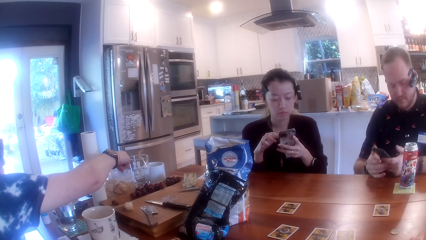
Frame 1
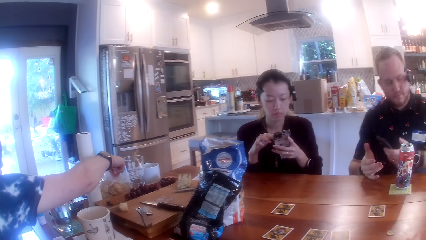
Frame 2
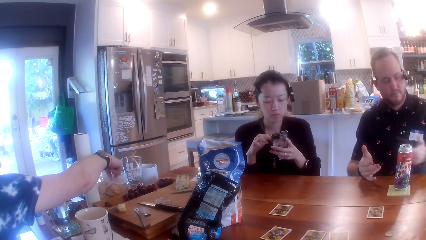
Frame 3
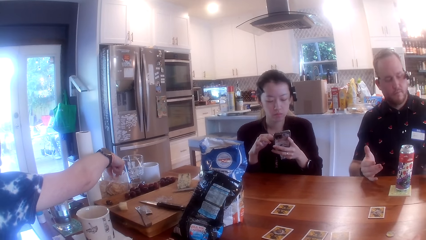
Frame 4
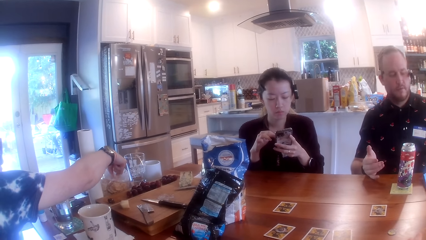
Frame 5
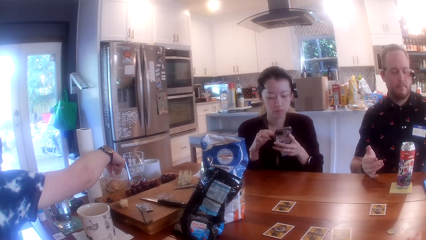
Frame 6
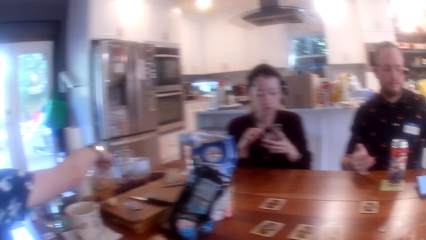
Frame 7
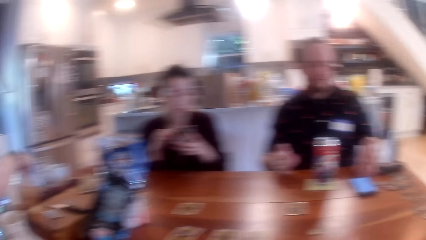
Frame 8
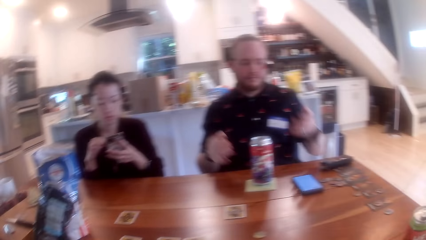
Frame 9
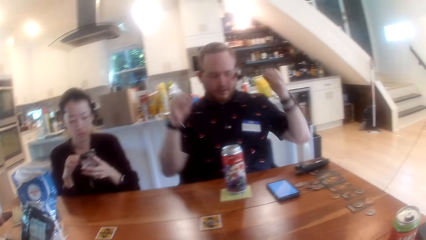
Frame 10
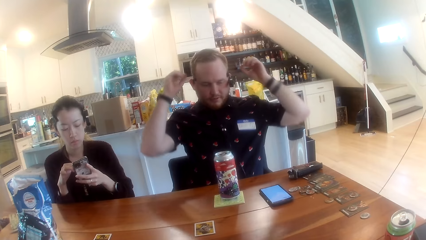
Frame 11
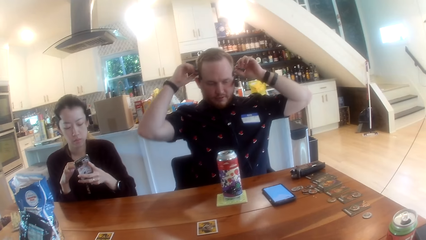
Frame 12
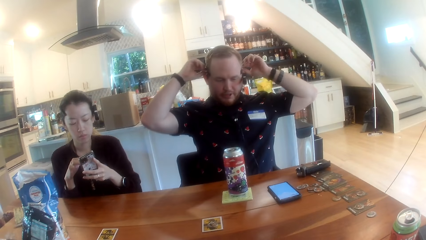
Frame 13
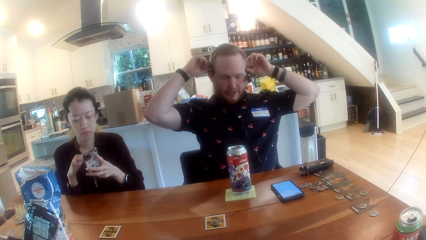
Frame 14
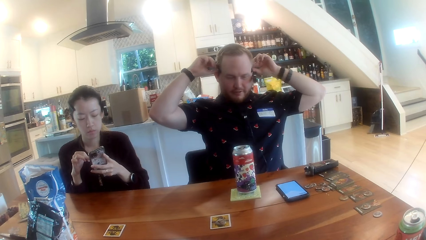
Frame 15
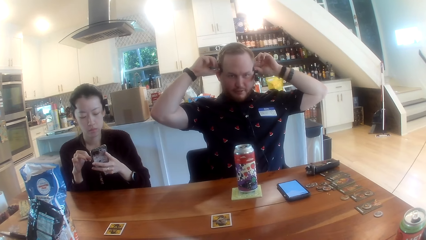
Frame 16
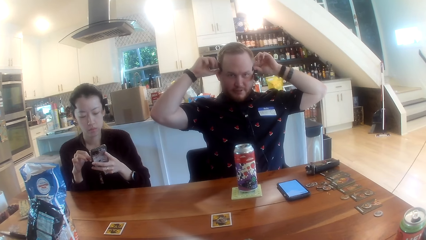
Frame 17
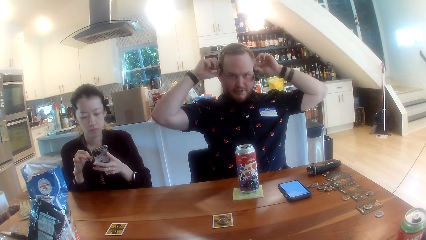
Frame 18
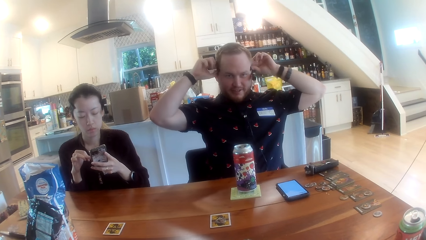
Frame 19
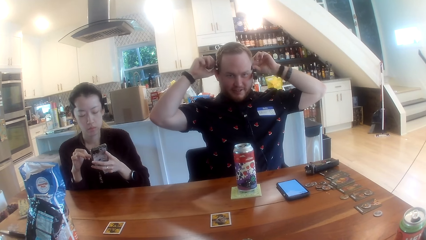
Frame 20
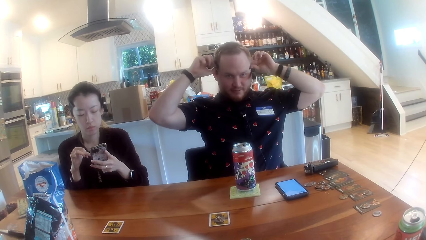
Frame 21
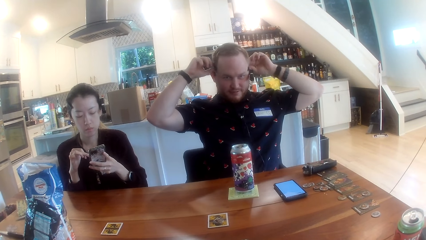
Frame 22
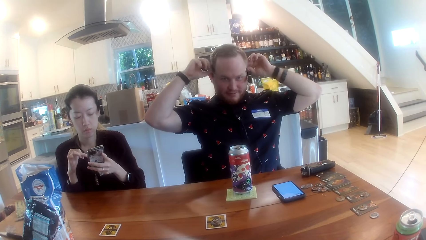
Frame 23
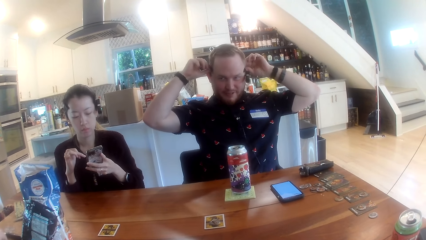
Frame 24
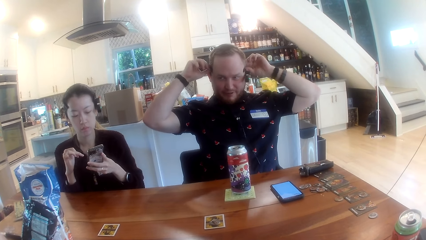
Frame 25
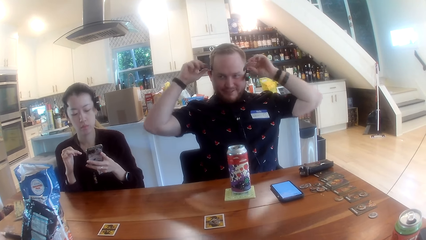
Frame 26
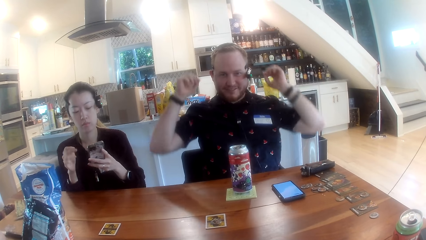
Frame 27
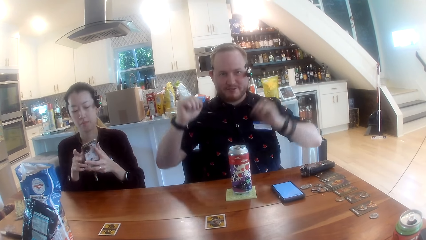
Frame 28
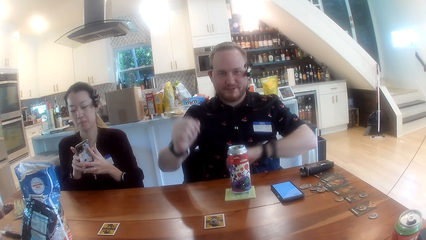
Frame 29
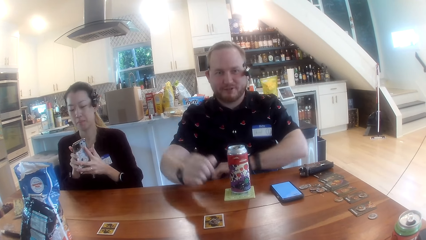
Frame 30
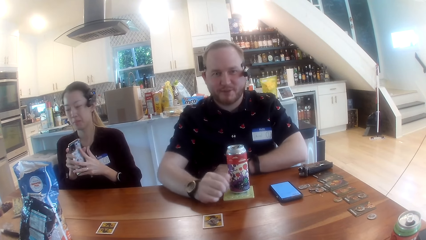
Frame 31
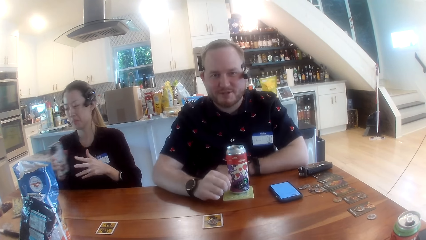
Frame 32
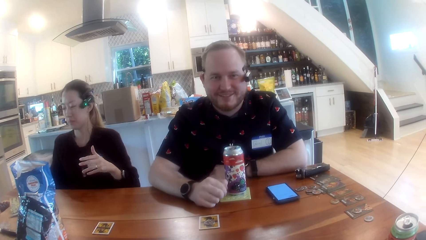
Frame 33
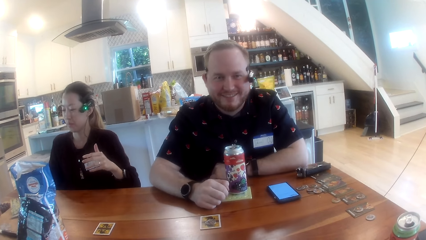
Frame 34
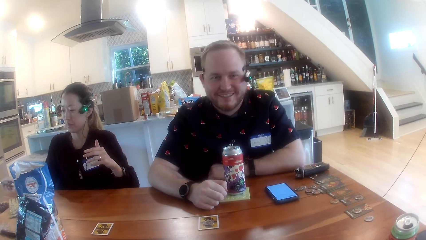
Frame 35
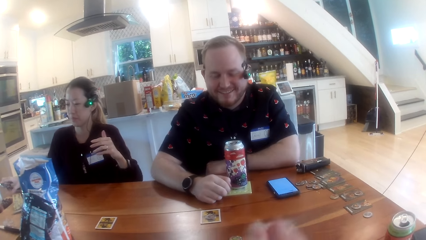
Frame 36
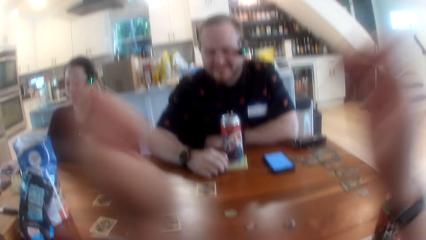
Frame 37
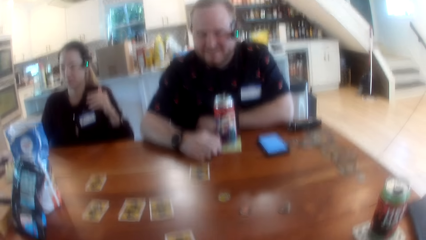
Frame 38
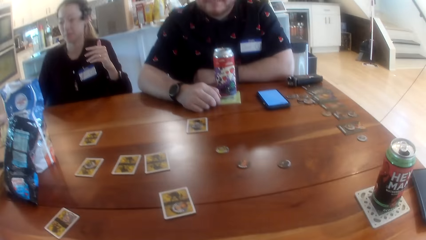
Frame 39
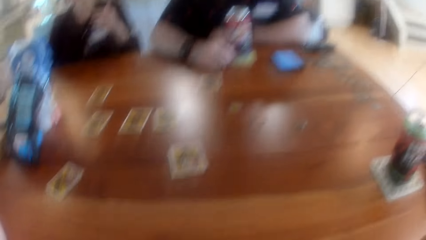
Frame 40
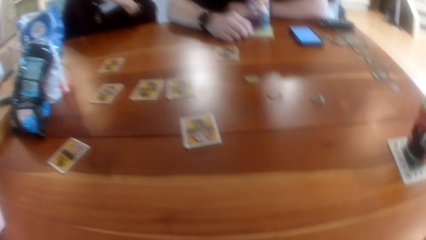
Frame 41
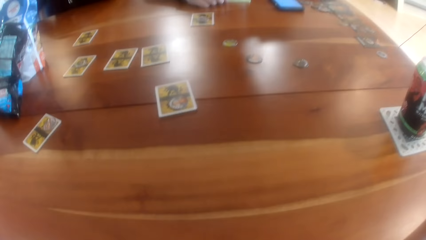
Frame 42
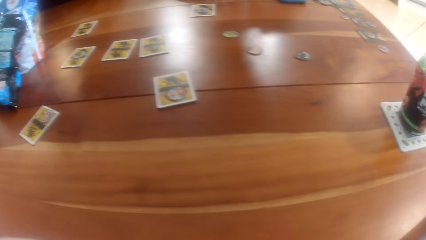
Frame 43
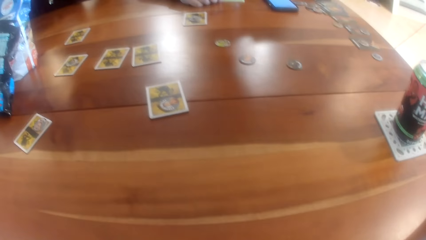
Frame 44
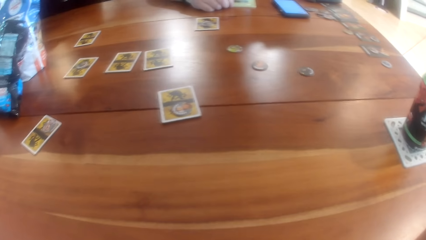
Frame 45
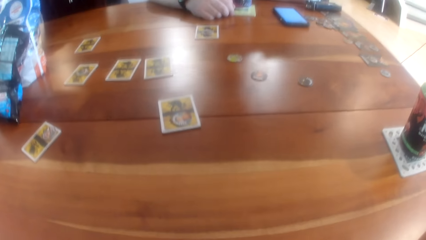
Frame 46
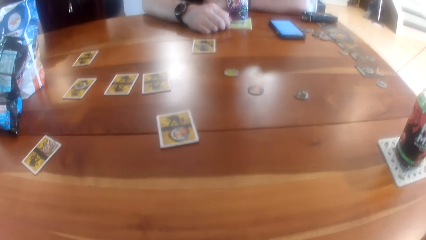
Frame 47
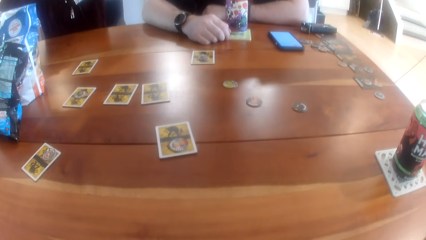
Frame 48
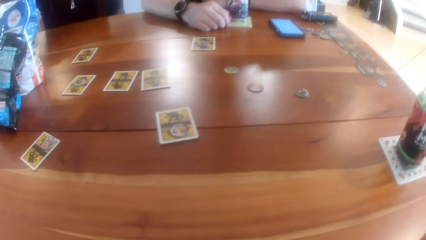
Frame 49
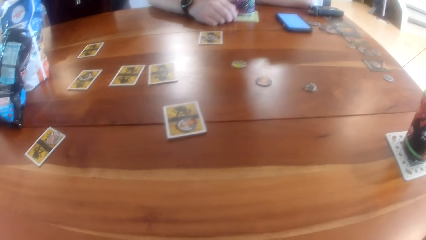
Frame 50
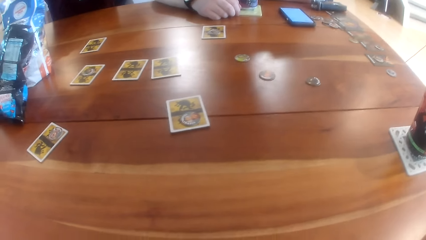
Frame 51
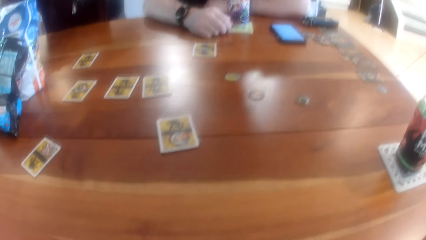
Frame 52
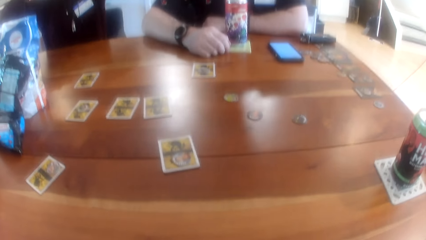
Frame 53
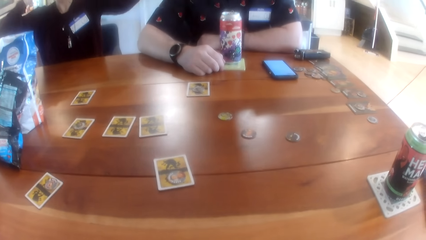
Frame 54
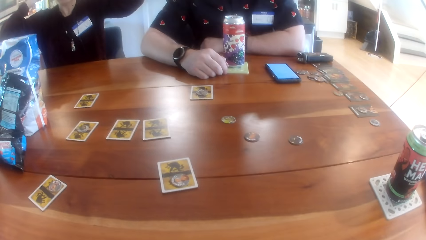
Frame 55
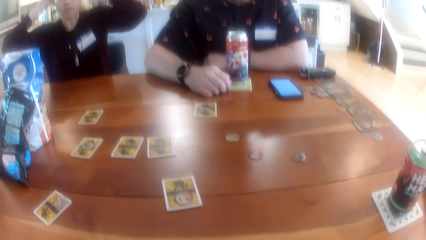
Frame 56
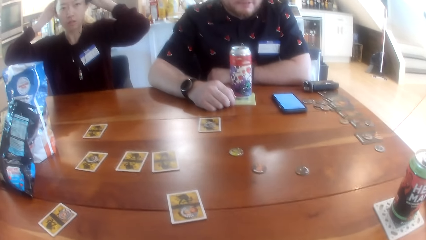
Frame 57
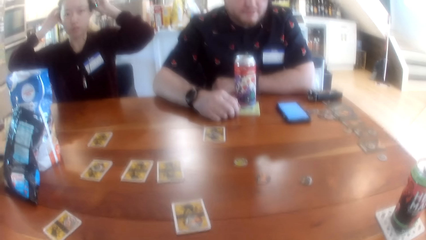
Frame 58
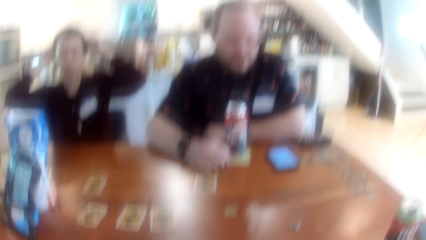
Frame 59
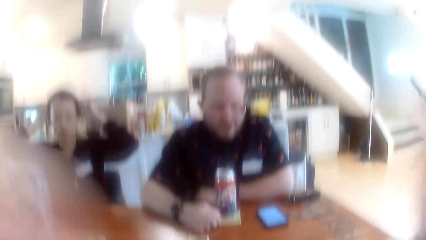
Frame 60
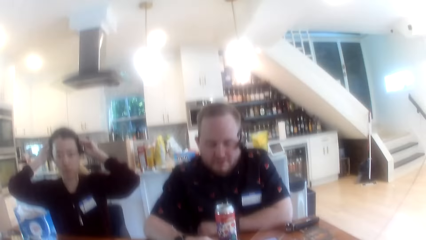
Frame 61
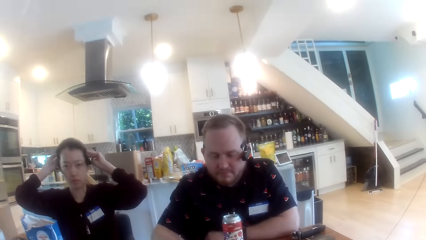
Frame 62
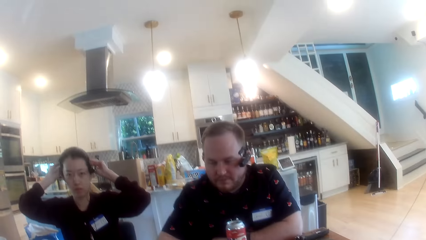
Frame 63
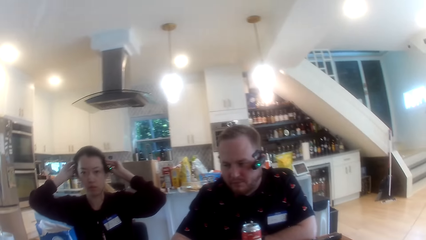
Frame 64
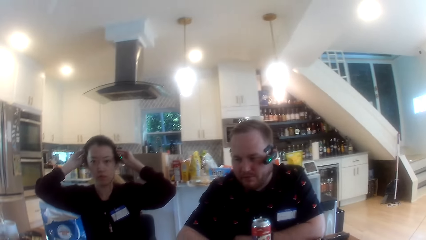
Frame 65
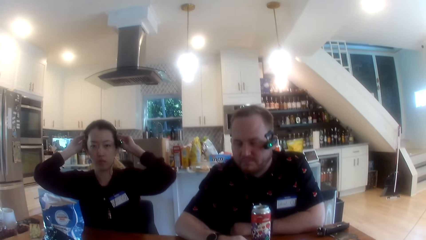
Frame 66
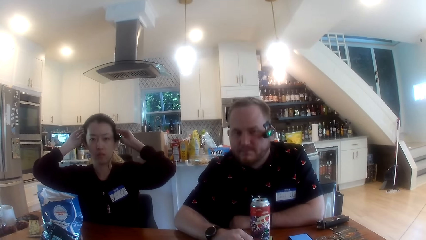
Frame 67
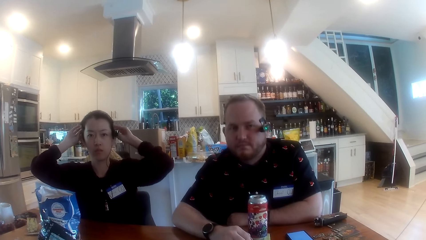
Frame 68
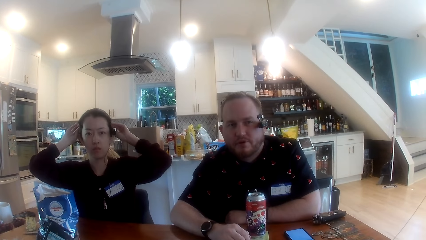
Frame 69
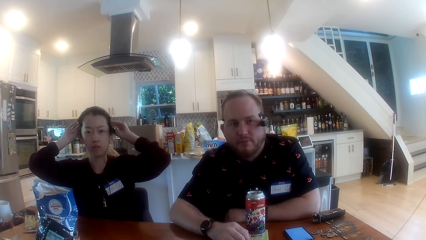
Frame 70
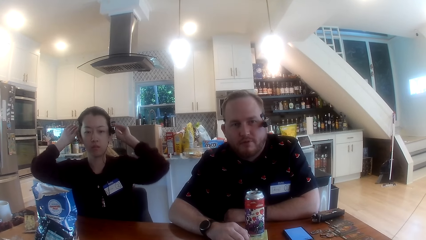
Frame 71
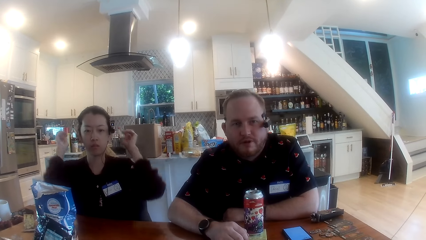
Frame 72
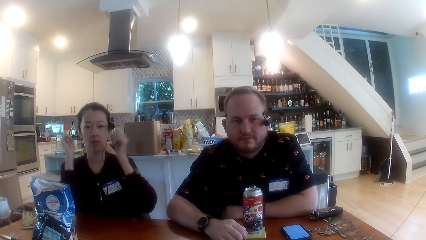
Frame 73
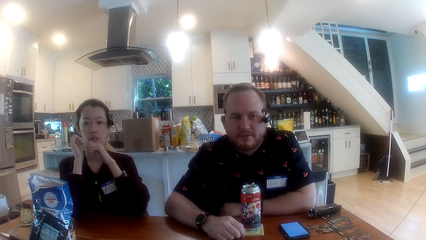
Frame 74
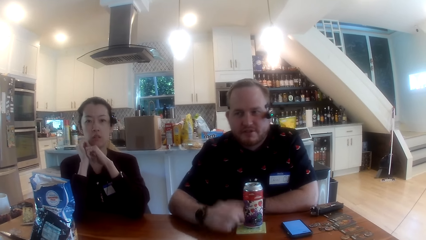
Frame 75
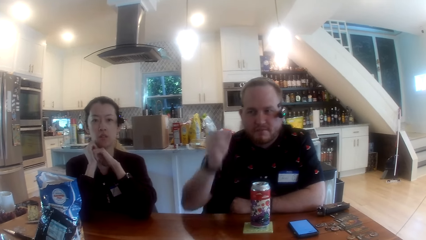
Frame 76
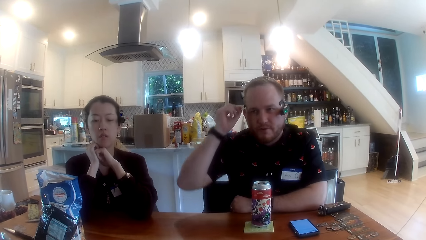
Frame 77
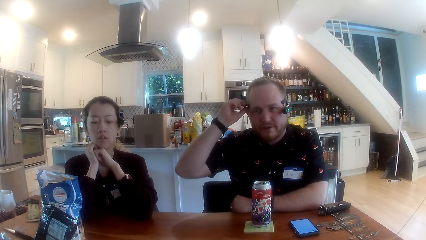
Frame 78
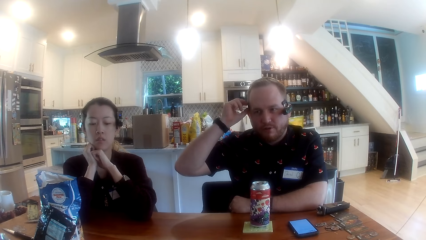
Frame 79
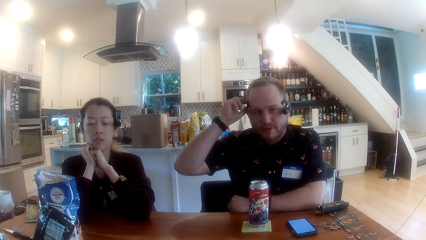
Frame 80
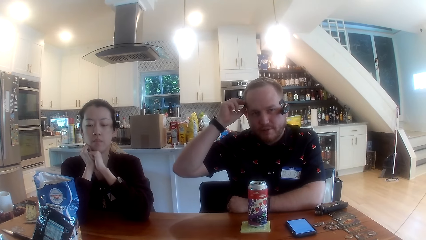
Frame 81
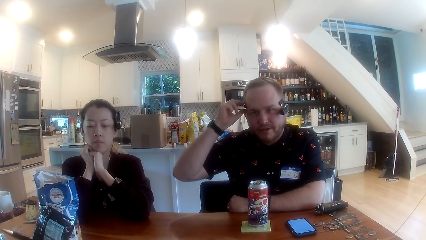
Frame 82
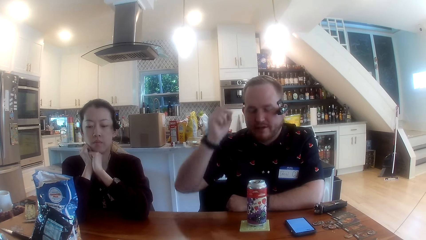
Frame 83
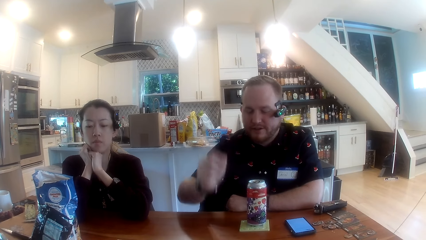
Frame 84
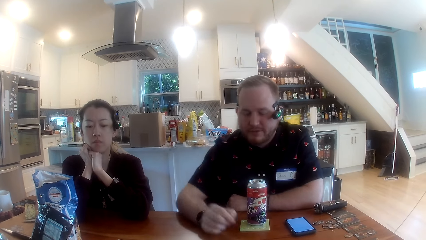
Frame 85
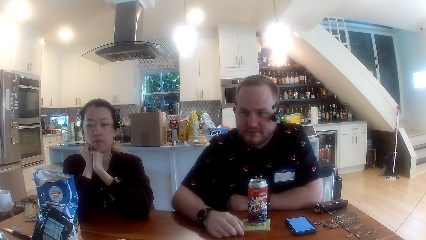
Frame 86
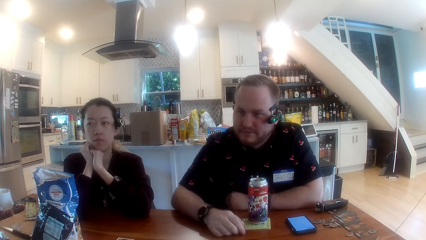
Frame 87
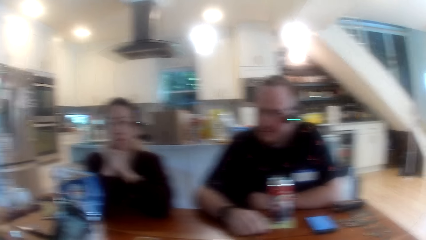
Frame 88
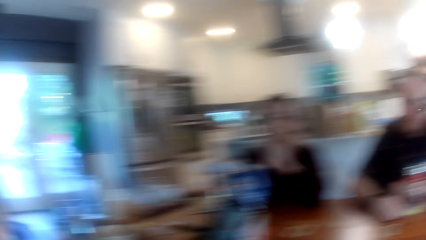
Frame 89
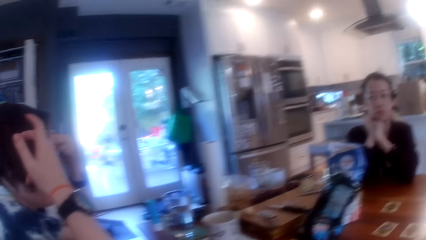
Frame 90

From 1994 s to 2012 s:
A woman picks chips from a chips bag on the table with her right hand. A man removes his other hand from the phone. The man drops the phone on the table with his left hand. He adjusts a camera on his head with both hands. The camera wearer interacts with the man, another woman and the first woman at the table. The man lowers his hands and rests his hands on the table. The other woman drops the phone on the table with her right hand. The camera wearer adjusts a camera on his head with both hands. The other woman adjusts the camera on her head with both hands and lowers her hands. The man adjusts the camera on his head with his right hand. He holds the camera on his head with his other hand. The other woman rests her chin on her hands with the elbows on the table. The man lowers his hand and settles his hand on the table.
